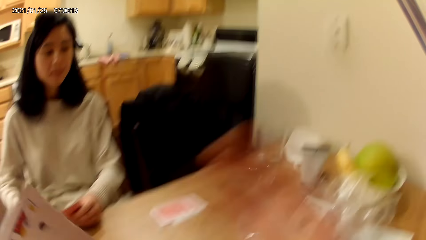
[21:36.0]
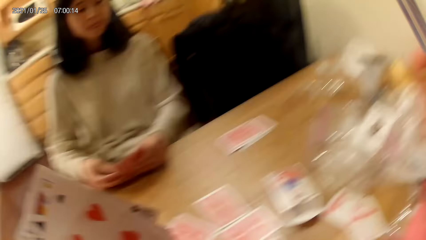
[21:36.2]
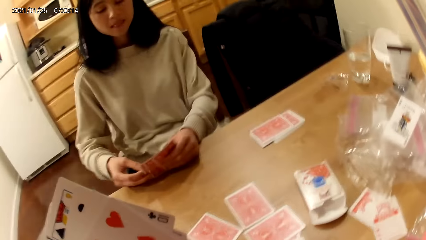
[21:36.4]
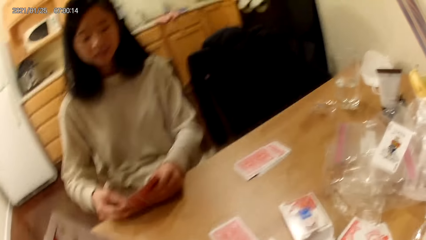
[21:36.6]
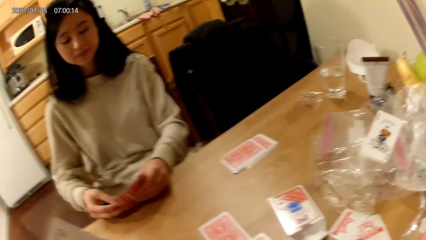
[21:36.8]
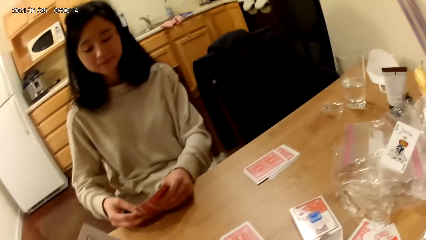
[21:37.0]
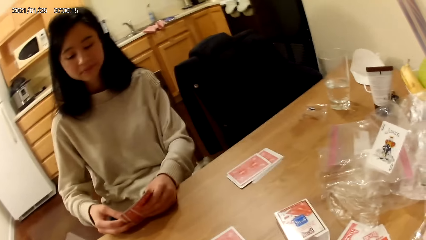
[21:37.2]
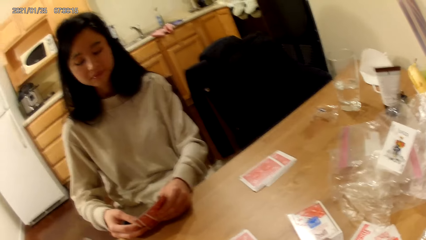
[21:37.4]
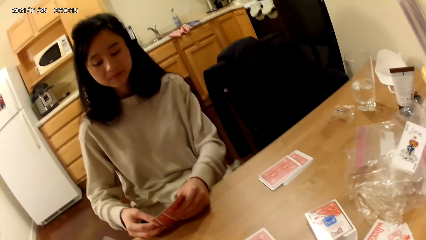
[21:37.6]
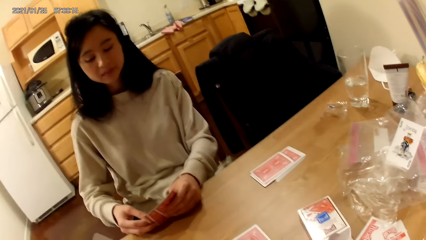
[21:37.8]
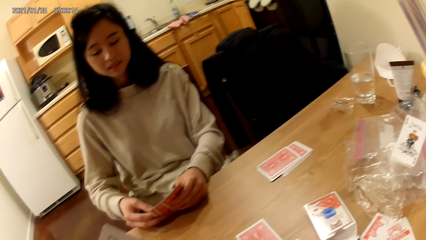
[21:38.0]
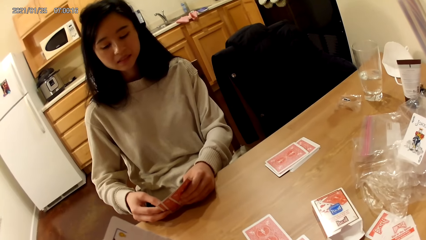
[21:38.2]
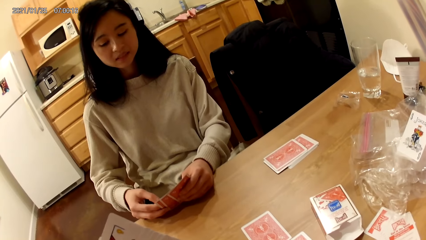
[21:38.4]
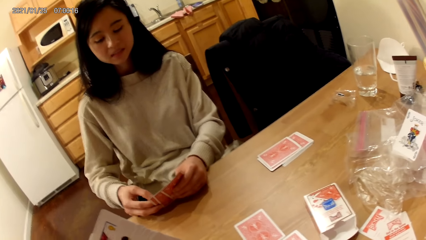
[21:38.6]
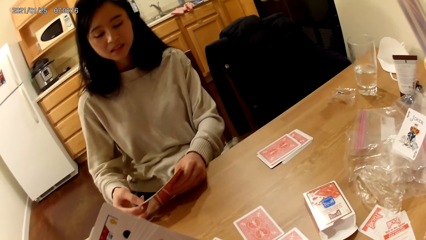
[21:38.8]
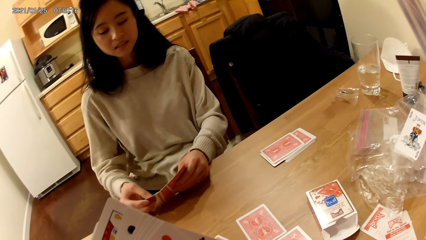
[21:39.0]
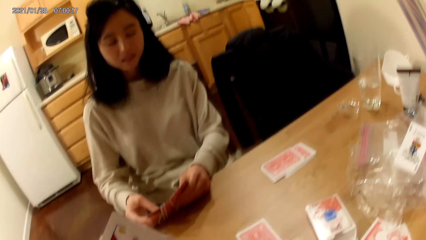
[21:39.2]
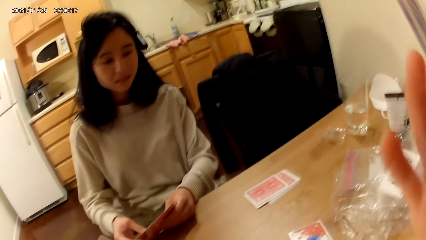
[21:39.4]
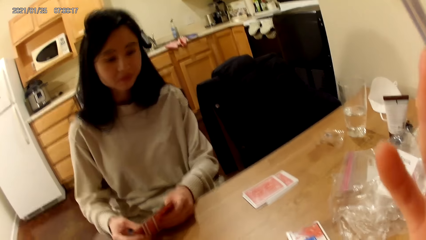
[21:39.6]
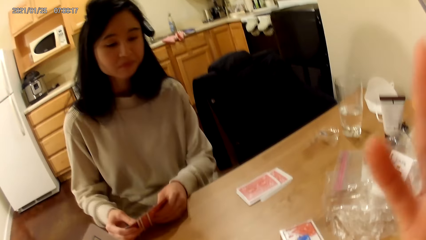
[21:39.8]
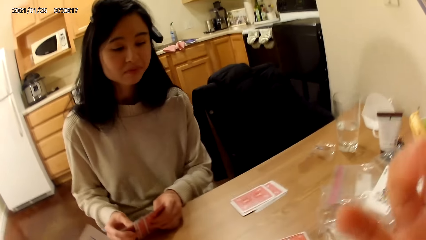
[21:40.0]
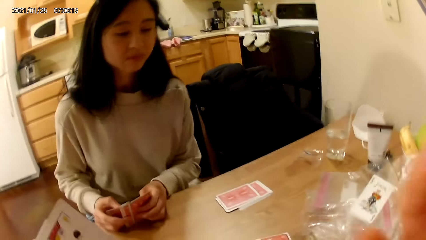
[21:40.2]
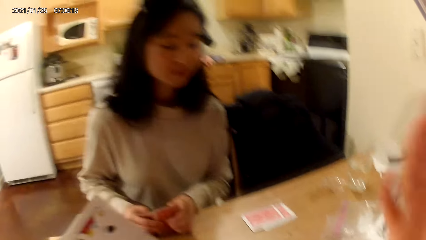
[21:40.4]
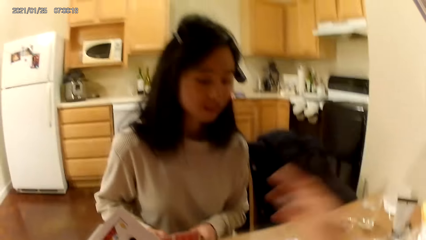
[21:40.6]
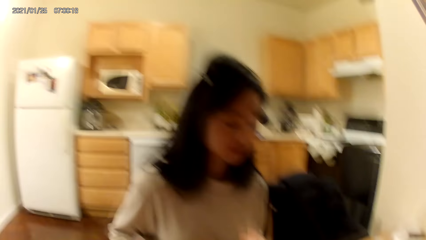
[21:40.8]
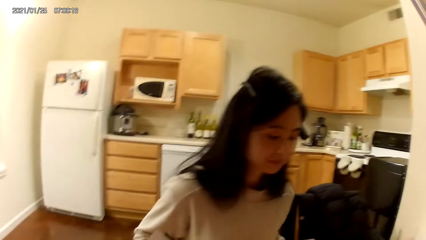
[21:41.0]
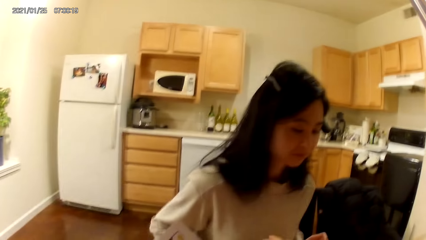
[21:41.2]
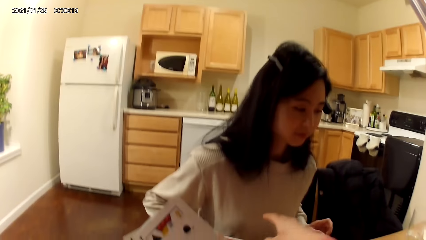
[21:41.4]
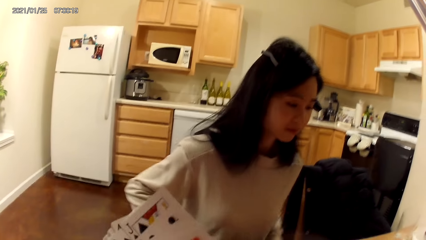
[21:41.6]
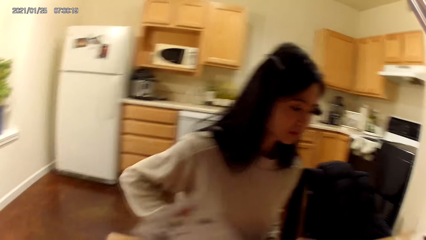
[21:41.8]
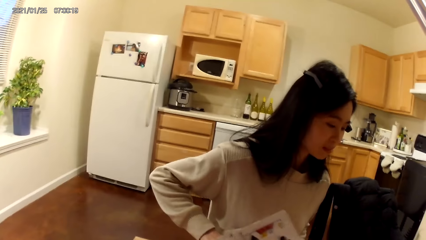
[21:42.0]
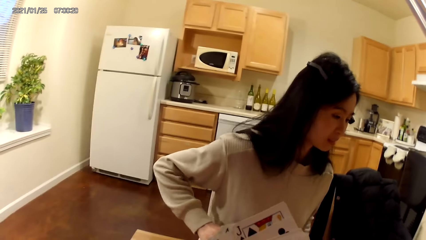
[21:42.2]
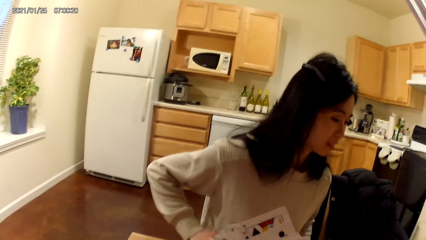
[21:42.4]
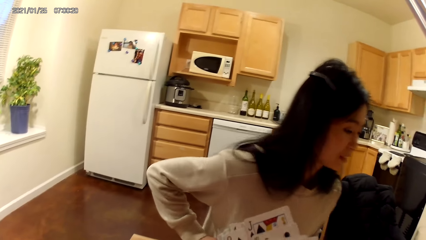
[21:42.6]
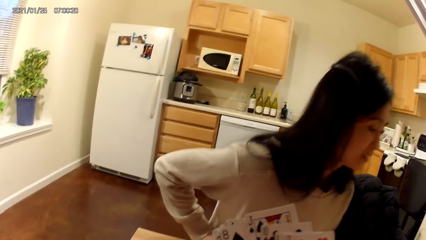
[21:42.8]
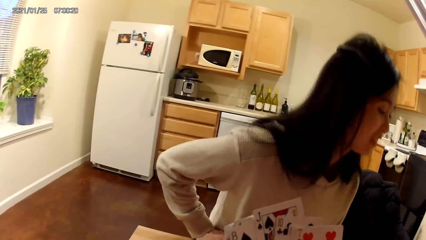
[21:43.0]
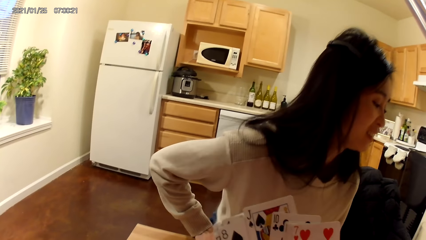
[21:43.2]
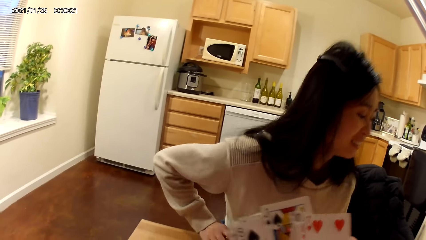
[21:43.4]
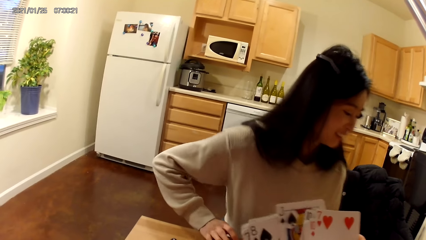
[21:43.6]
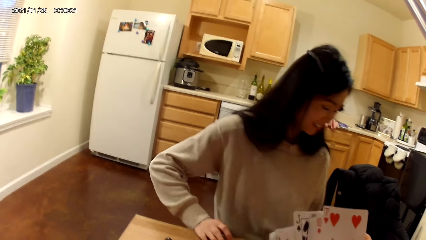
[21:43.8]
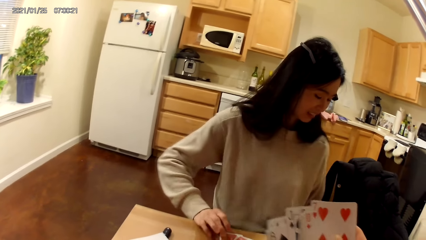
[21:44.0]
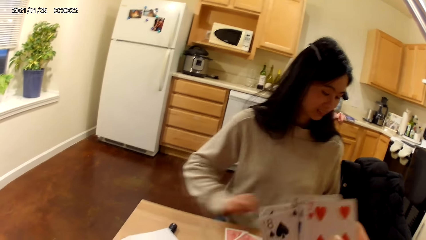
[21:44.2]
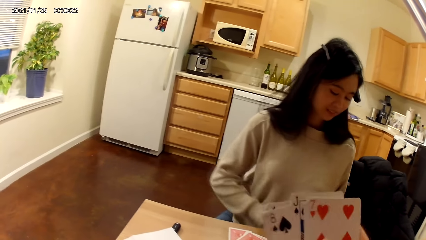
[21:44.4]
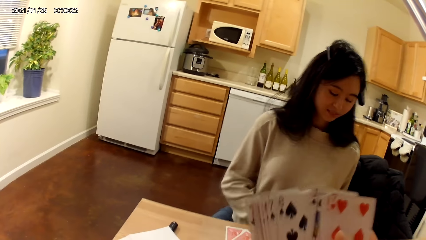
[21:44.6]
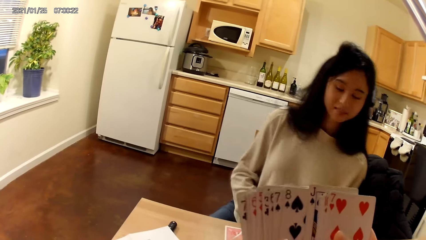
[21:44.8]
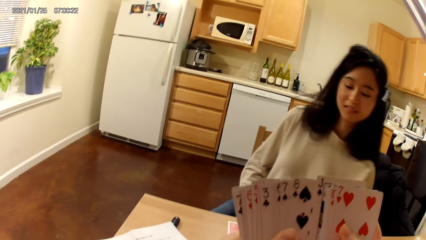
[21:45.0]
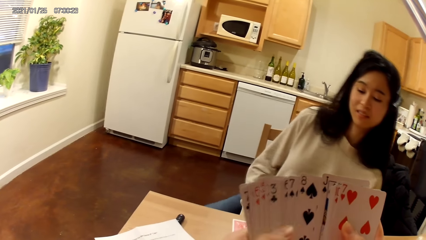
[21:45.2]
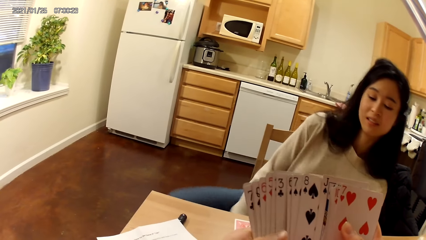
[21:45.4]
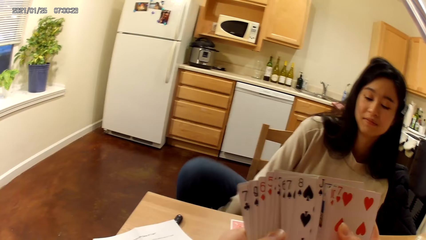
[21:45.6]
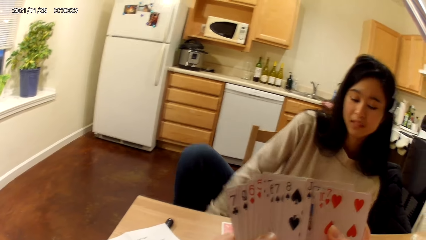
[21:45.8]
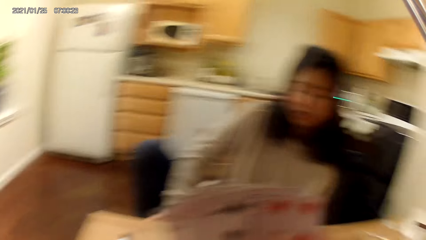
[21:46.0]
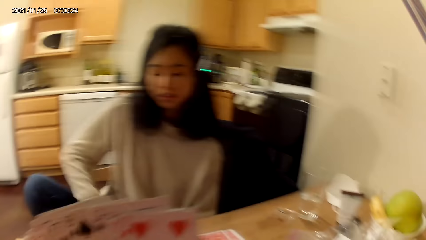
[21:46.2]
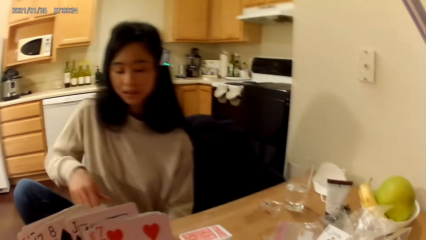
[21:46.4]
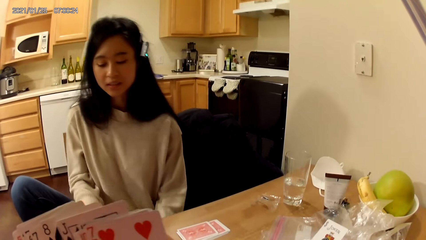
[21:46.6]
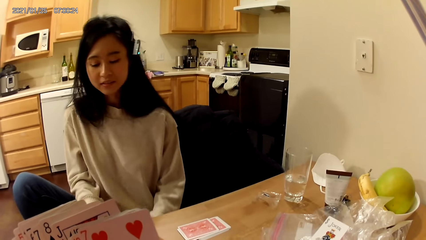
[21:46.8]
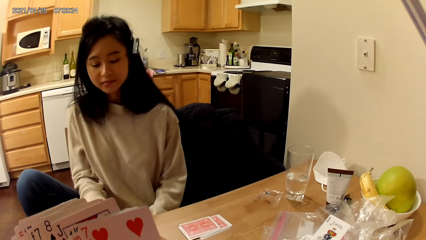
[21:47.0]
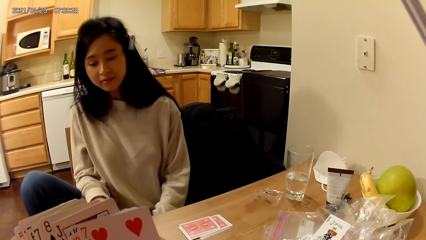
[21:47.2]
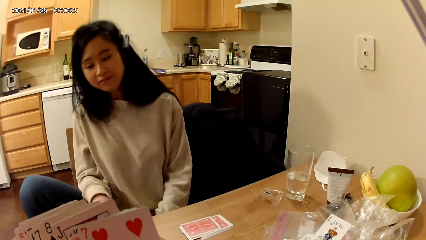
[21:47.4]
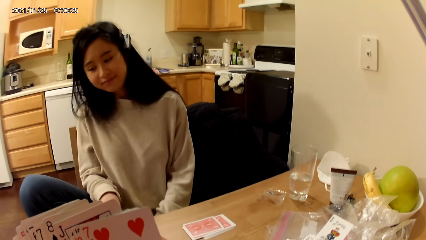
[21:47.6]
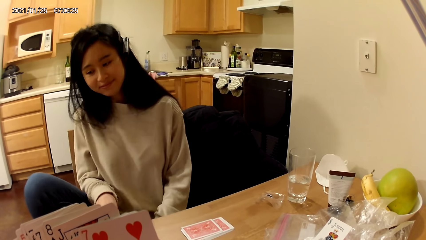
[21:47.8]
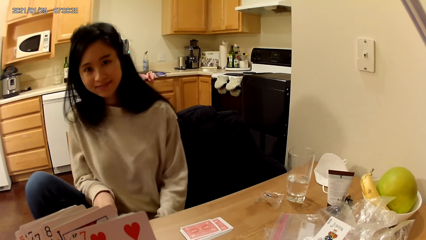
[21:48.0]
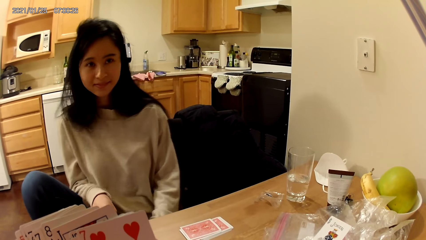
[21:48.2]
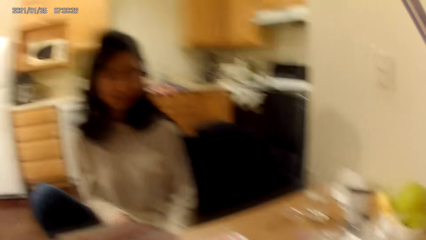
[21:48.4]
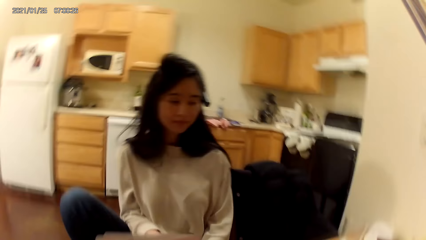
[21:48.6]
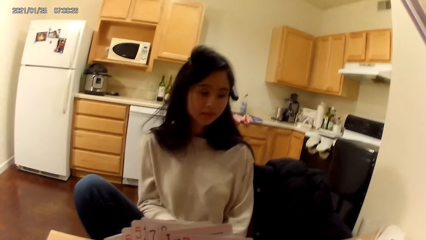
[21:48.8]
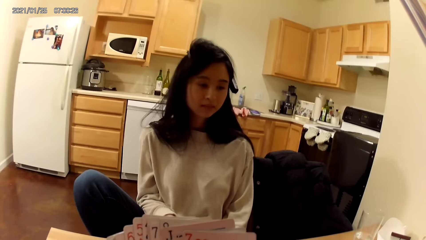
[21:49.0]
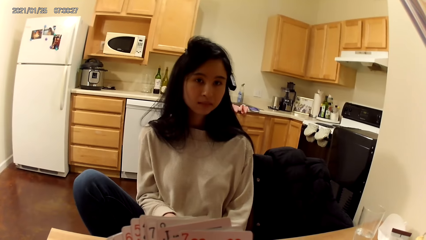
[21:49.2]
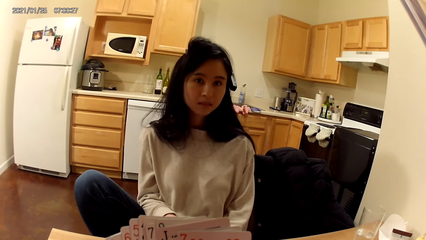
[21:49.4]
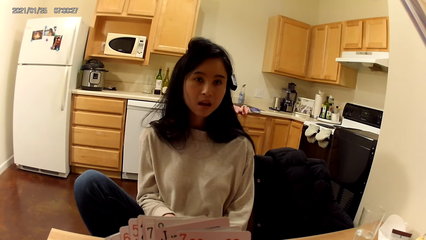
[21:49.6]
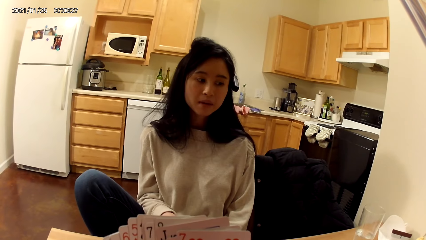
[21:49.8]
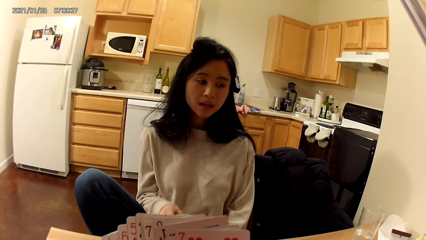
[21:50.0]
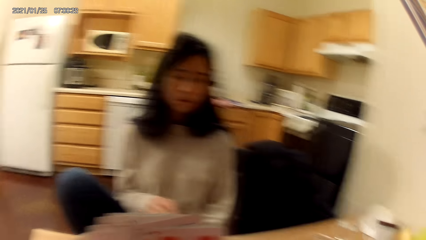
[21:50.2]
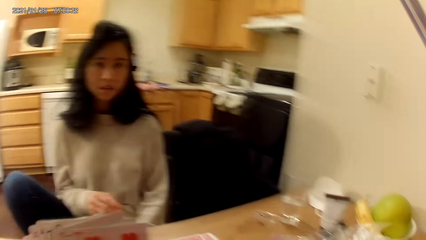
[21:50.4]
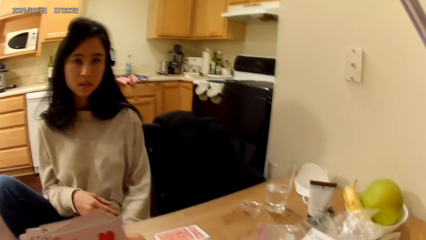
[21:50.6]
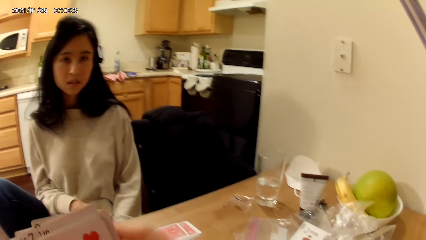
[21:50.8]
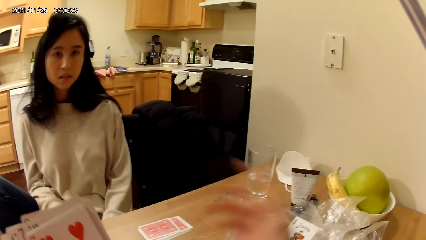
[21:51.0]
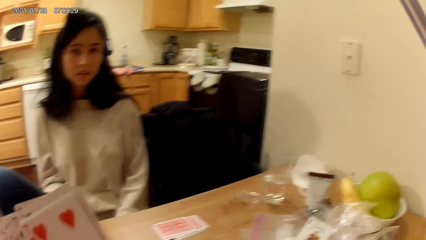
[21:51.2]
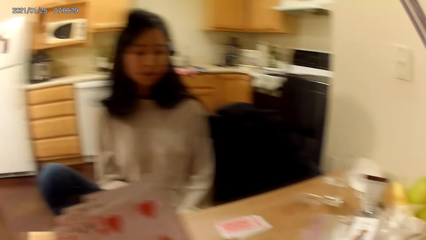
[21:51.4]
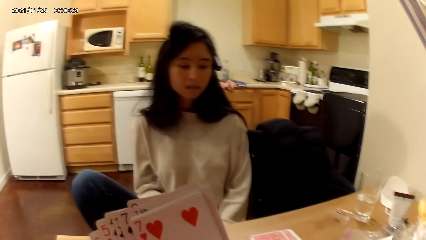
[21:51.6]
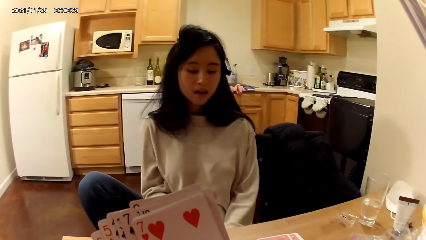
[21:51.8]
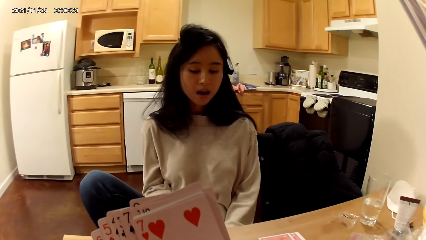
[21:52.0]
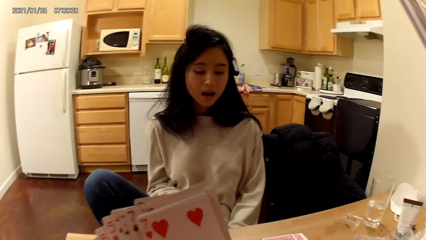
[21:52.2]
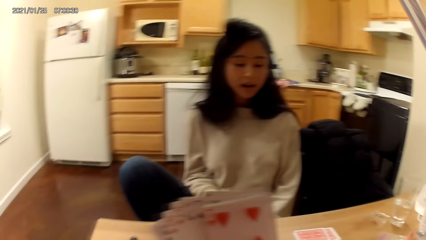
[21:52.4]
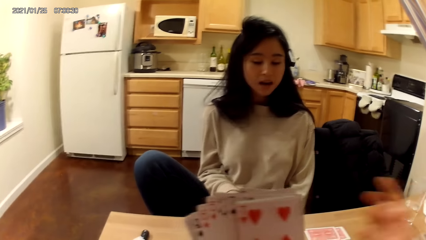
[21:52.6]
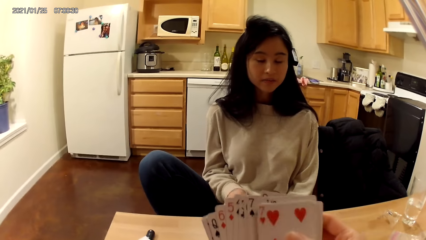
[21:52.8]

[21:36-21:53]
The camera wearer raises her right hand towards her face. She stretches her right hand forward. A woman folds her leg up. The woman places her right leg on a wooden chair.
